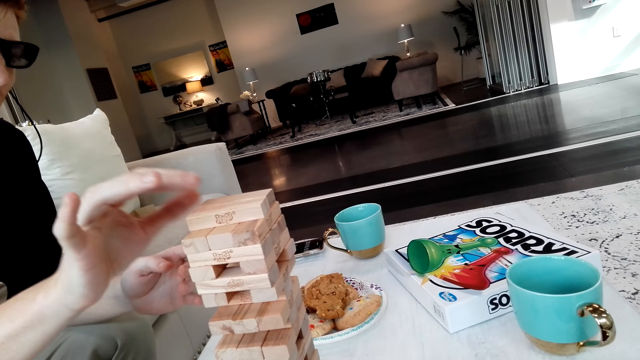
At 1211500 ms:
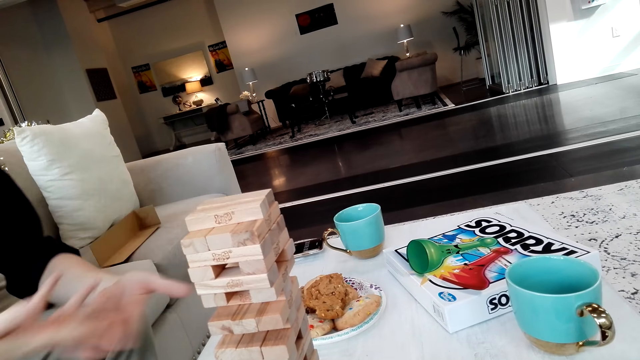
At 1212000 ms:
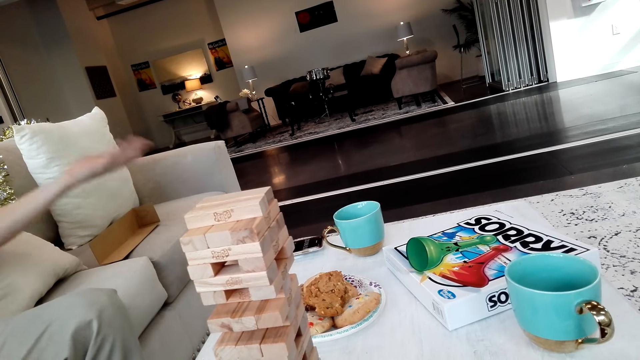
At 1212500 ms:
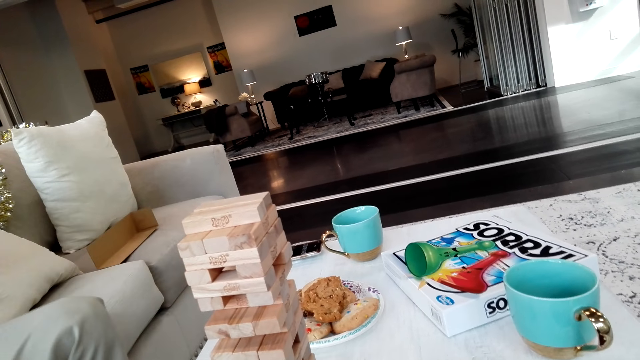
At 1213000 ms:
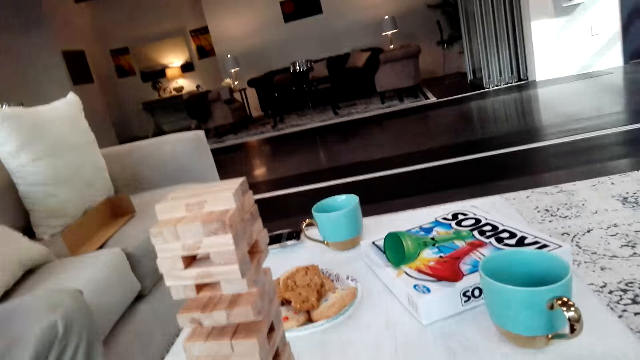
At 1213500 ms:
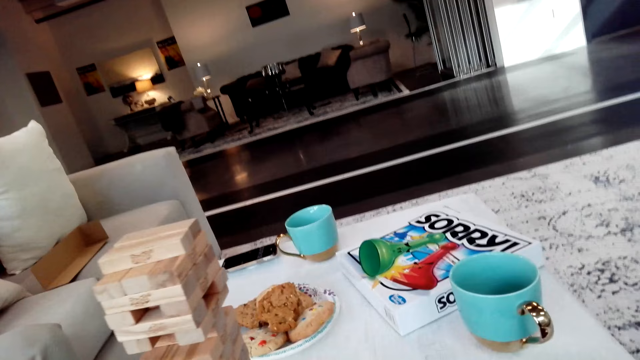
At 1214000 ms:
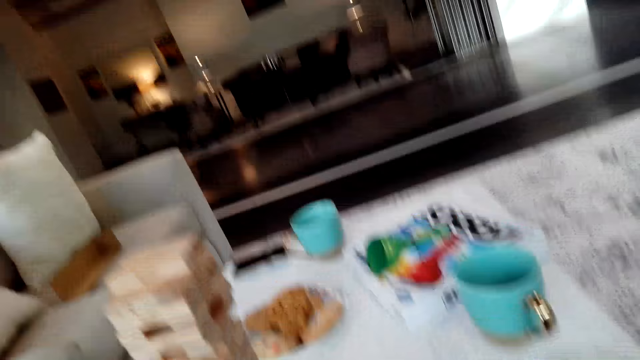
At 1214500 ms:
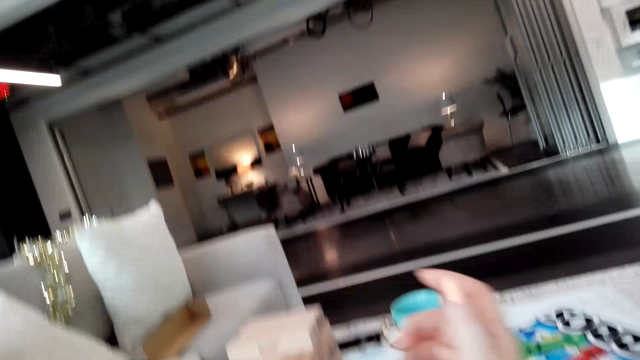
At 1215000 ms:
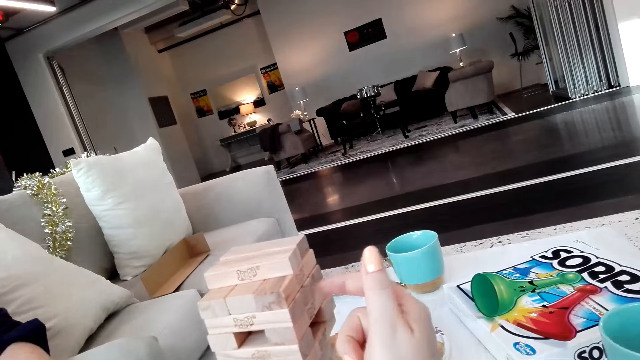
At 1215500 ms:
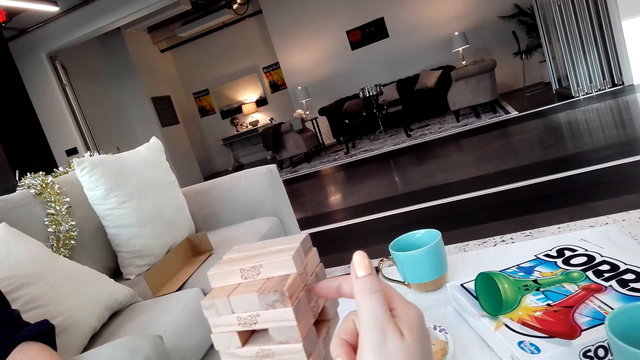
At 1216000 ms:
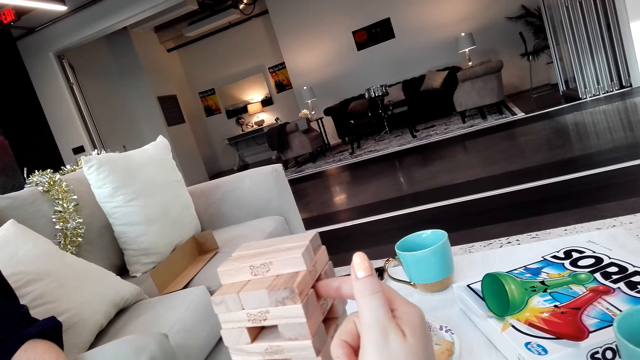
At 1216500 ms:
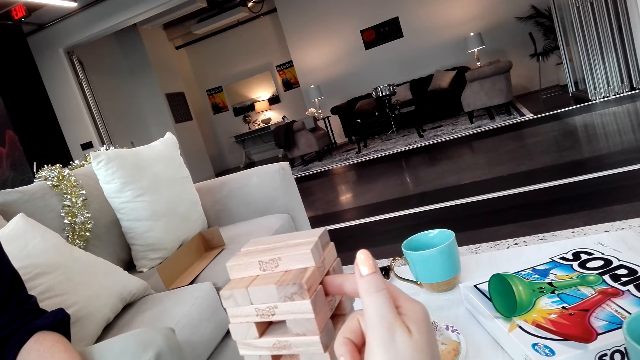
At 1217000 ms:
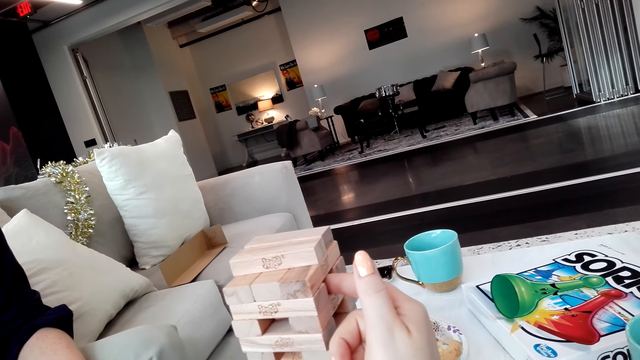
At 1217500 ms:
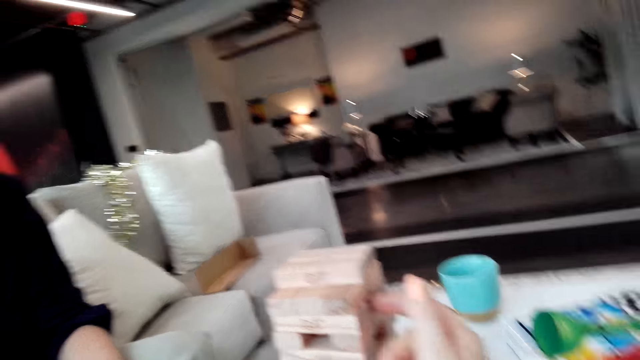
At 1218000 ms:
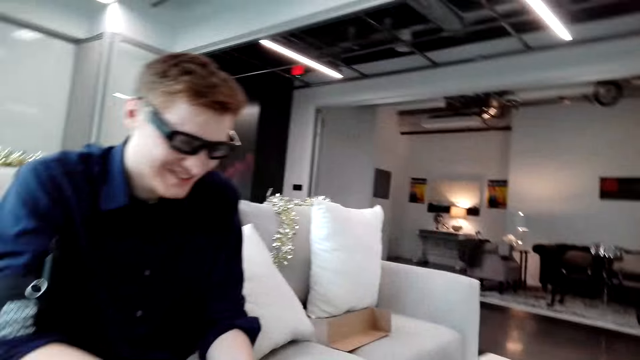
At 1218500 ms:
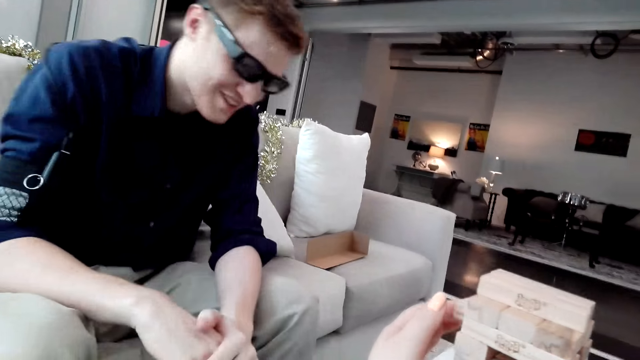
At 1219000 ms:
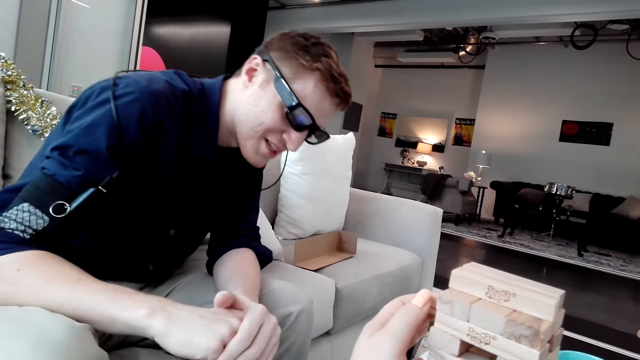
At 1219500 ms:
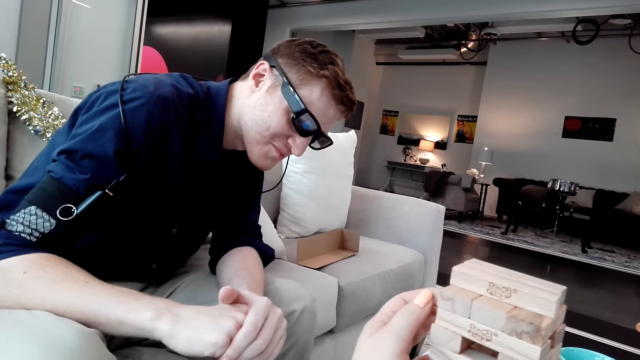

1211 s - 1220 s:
The camera wearer removes the block. They push a Jenga block.

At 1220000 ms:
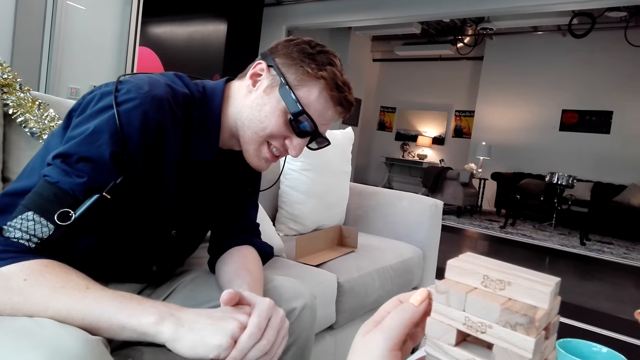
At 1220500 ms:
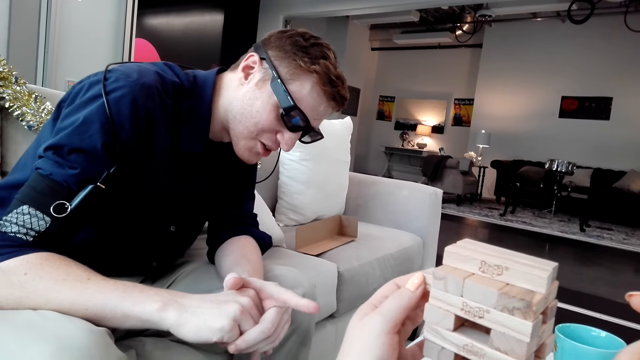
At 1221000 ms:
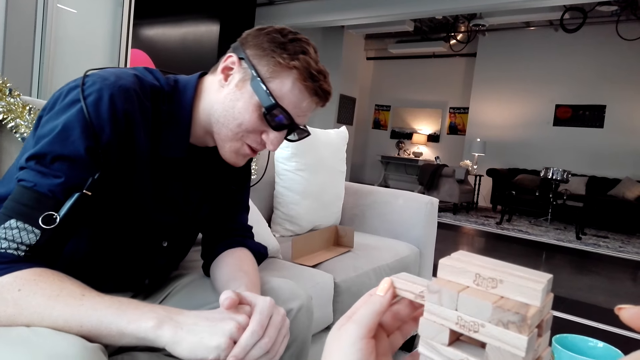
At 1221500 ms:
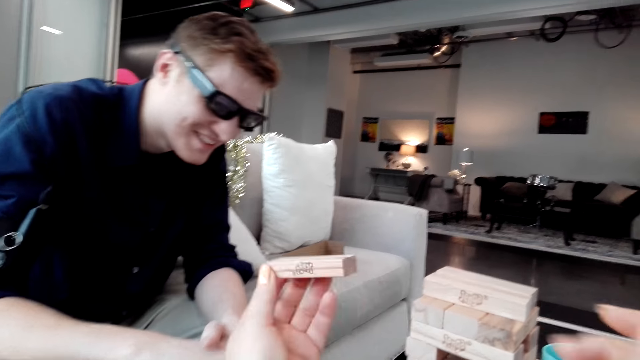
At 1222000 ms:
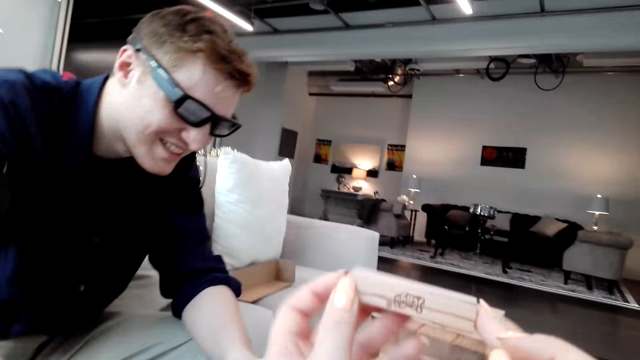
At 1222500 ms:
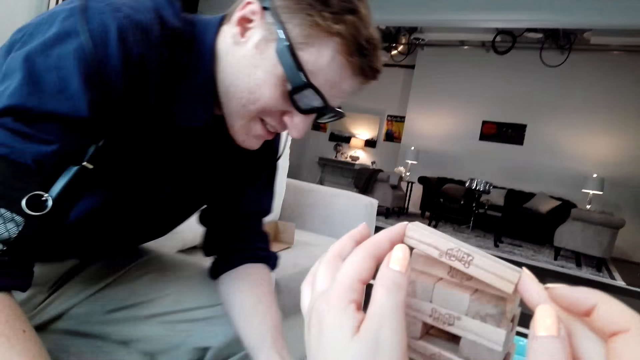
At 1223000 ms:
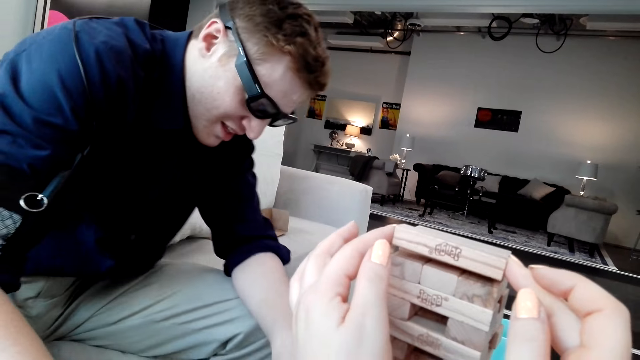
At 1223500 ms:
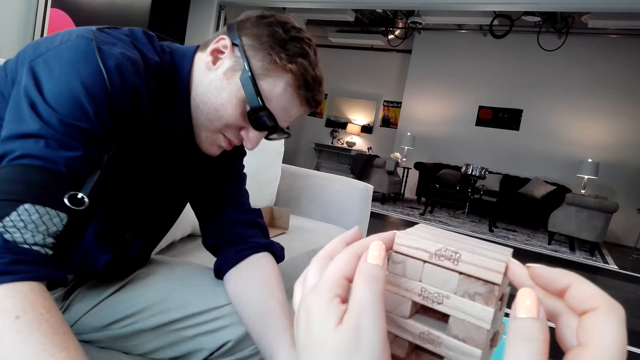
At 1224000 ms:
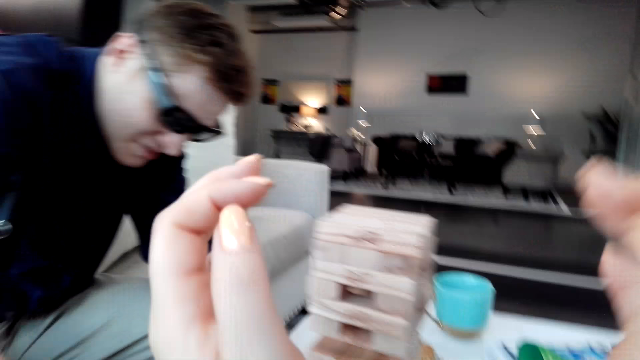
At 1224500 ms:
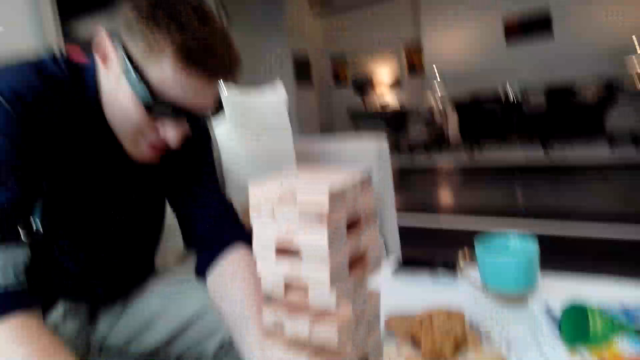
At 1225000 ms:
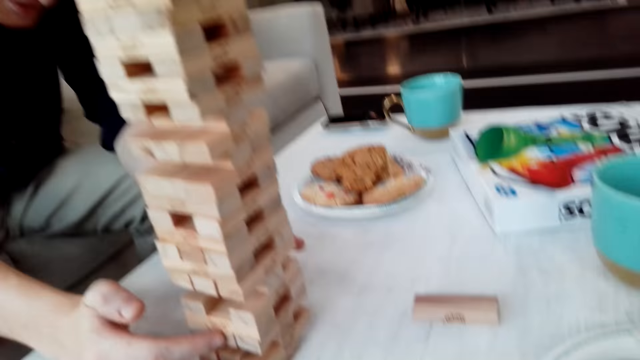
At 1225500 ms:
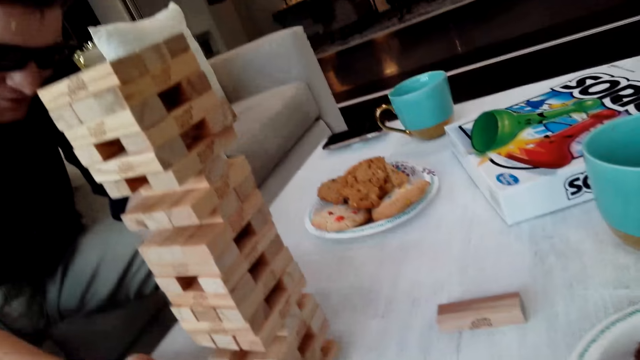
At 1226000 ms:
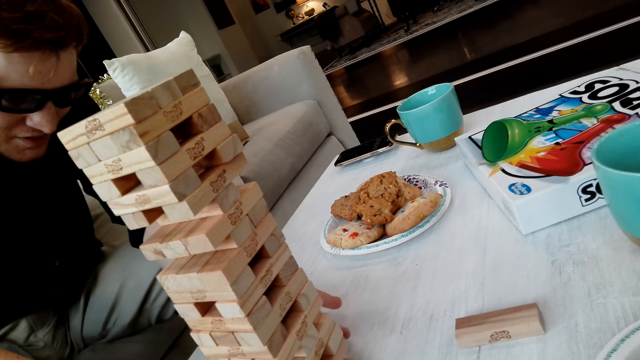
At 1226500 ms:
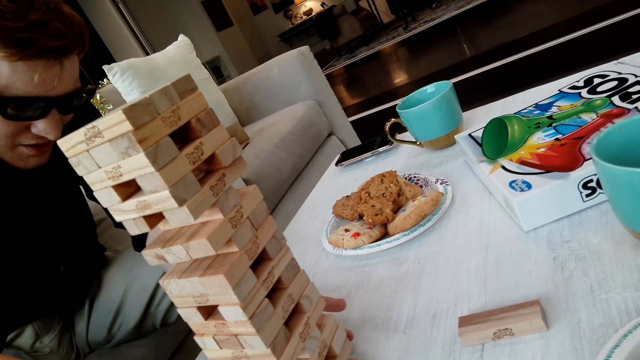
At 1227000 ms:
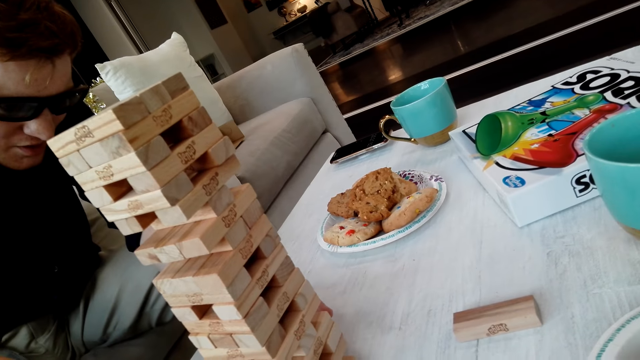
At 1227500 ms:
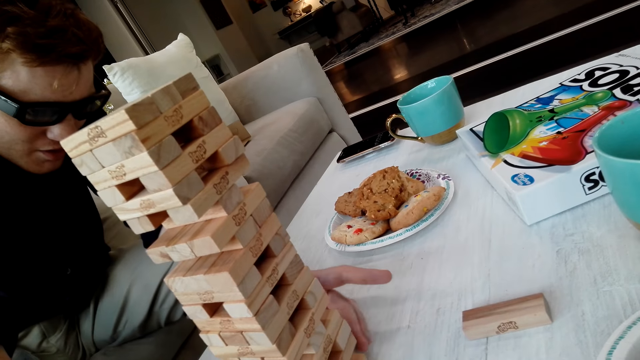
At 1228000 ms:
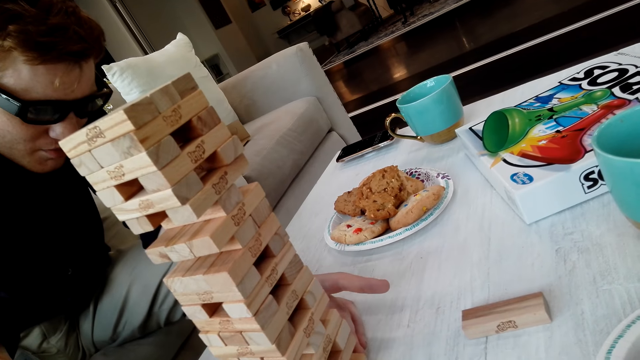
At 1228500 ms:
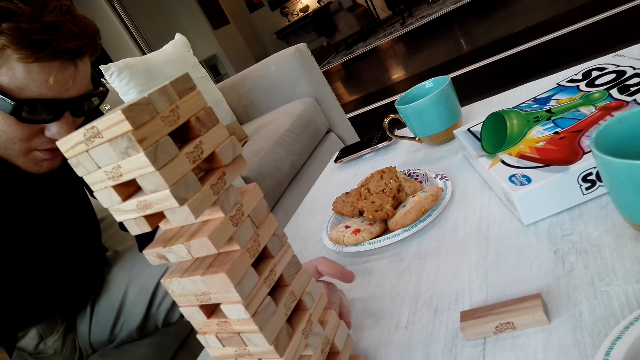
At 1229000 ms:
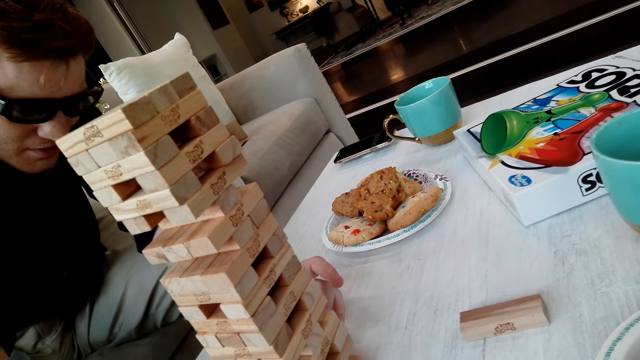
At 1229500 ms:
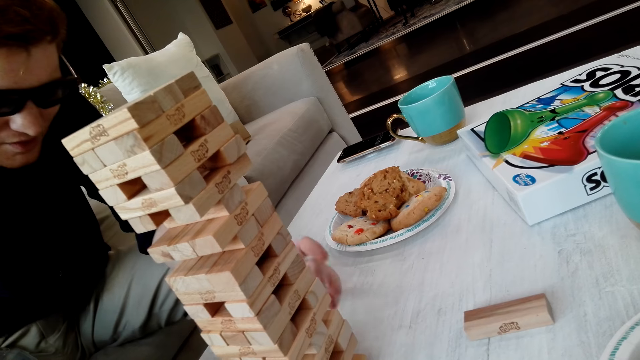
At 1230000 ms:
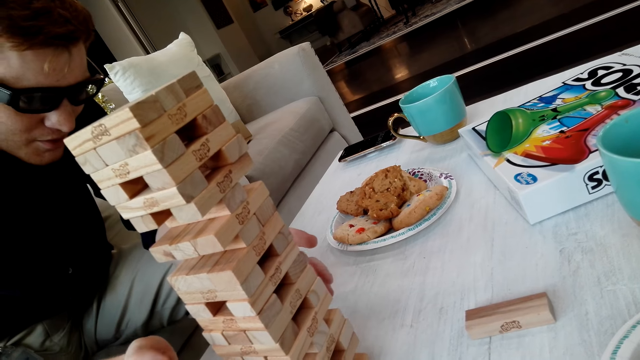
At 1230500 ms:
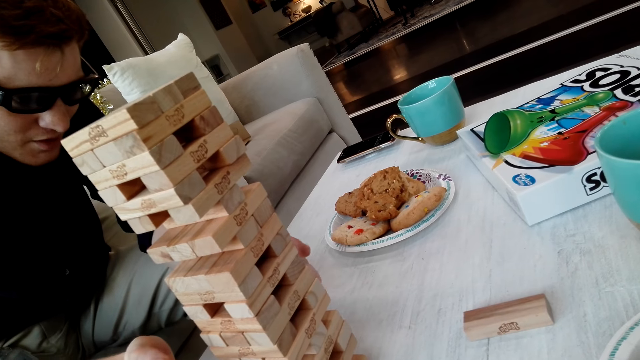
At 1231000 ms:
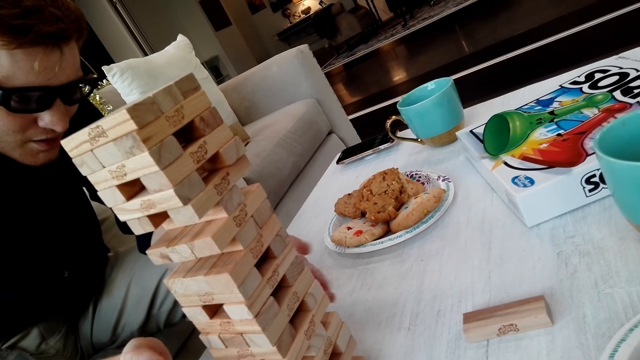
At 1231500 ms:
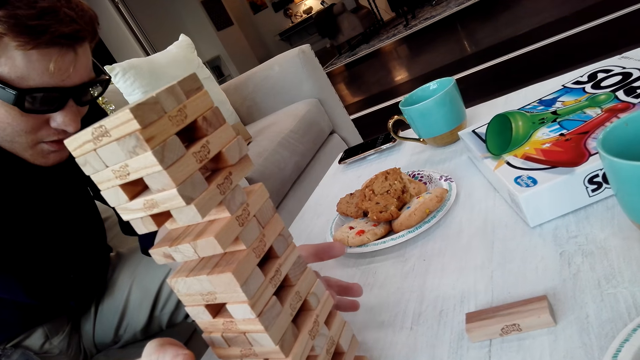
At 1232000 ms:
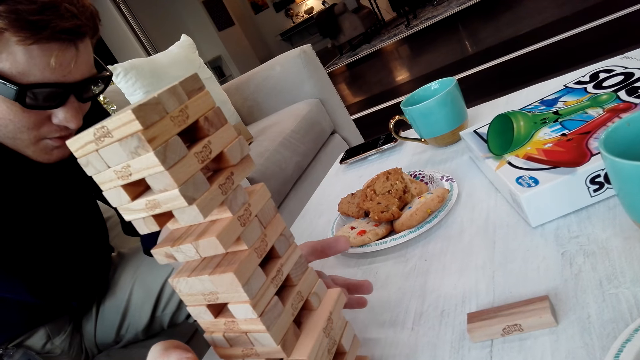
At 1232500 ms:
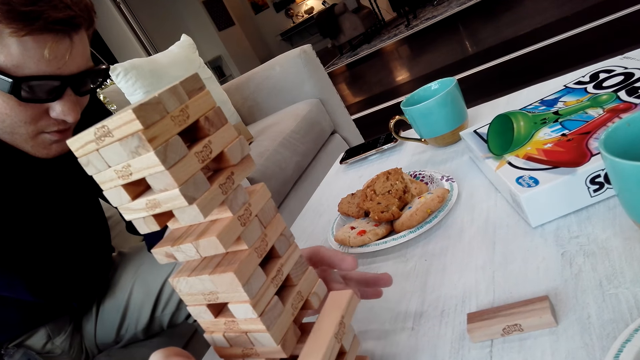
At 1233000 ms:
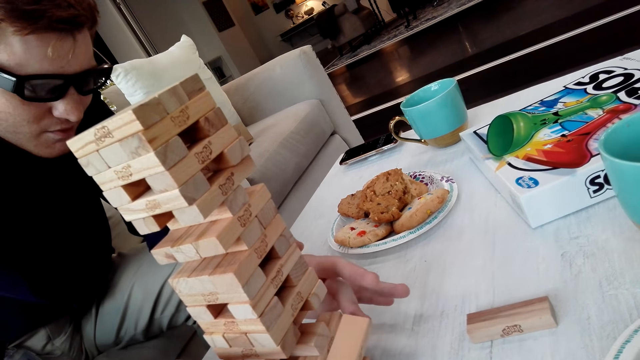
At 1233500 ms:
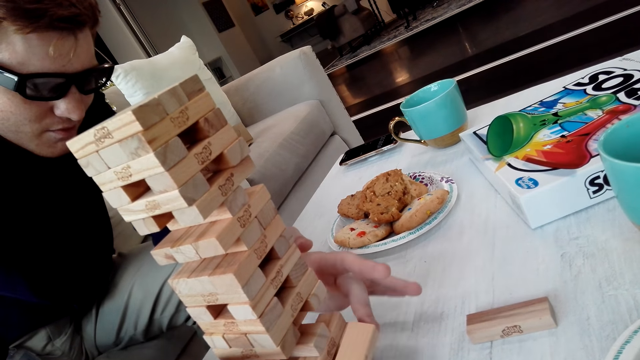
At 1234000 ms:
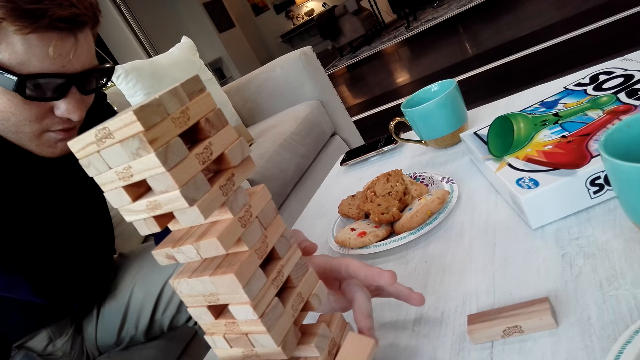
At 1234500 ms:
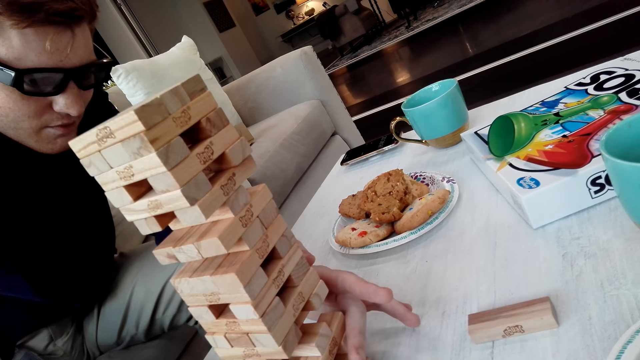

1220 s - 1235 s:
The camera wearer pulls a Jenga block. They put the Jenga block on a tower. A man pulls the Jenga block.
